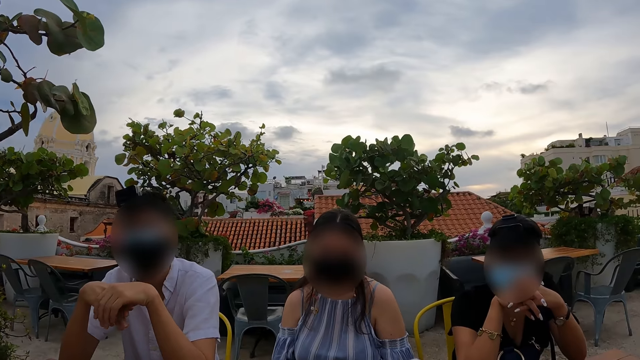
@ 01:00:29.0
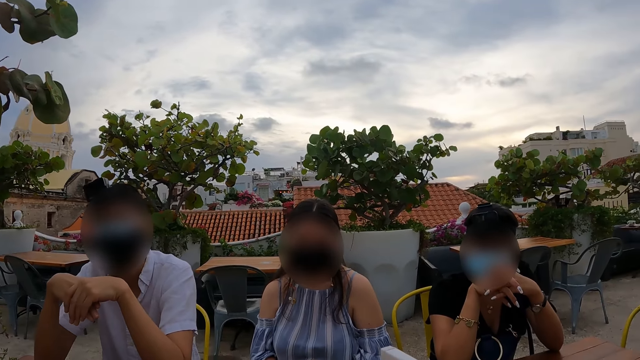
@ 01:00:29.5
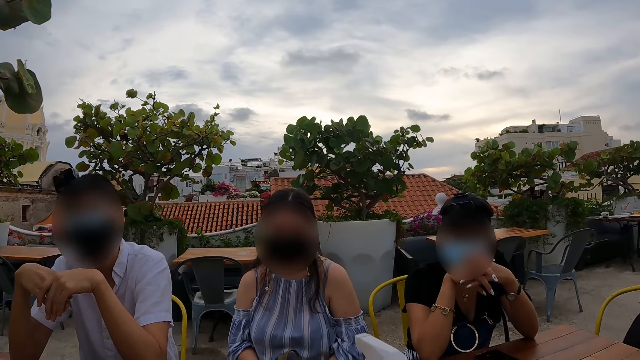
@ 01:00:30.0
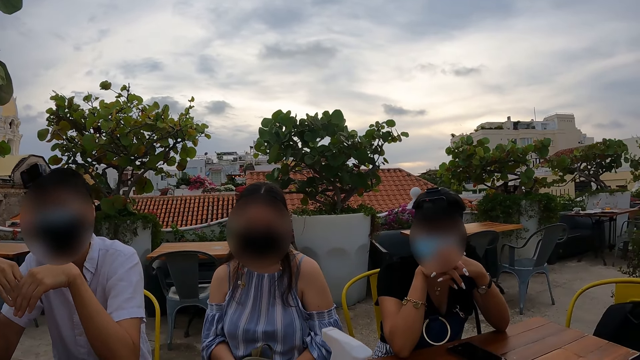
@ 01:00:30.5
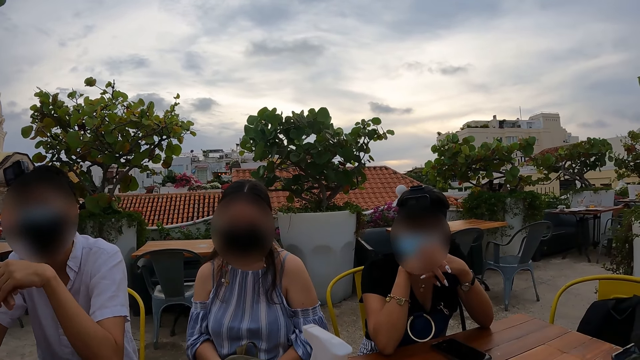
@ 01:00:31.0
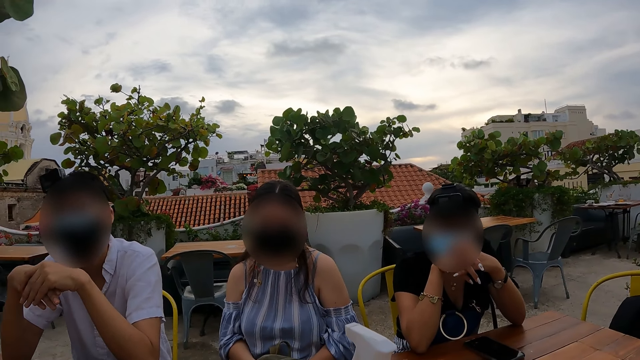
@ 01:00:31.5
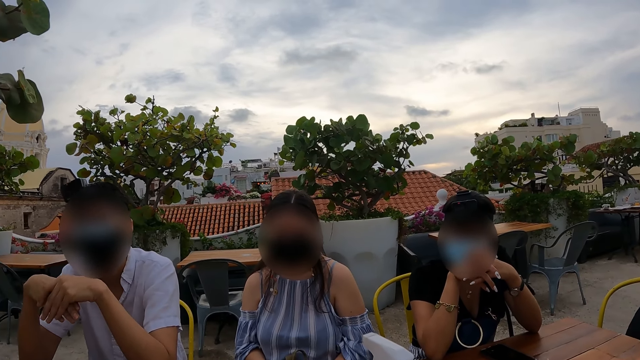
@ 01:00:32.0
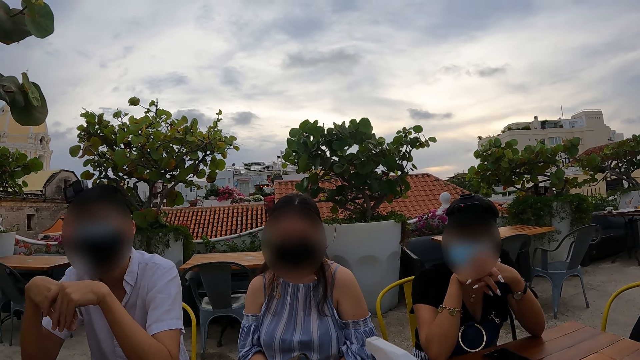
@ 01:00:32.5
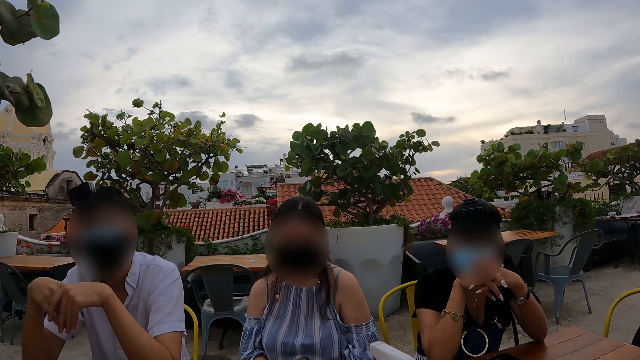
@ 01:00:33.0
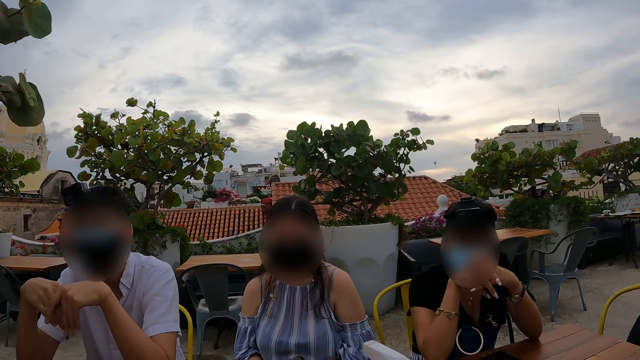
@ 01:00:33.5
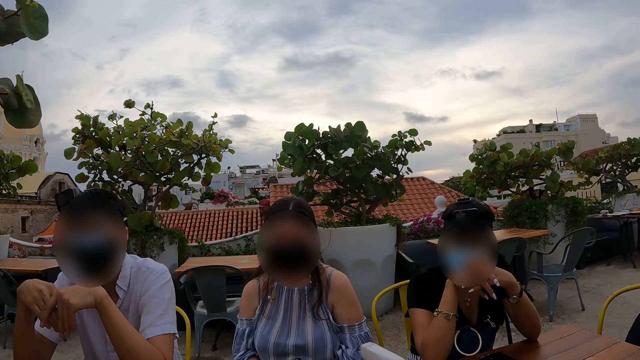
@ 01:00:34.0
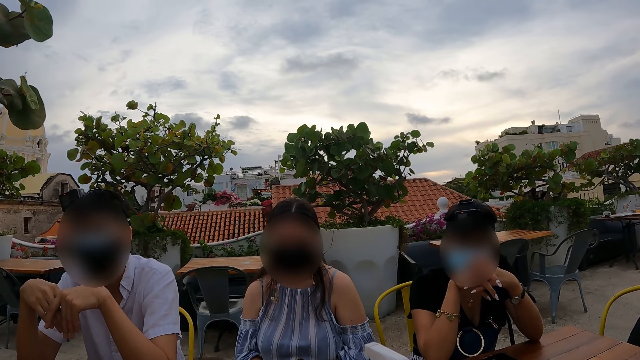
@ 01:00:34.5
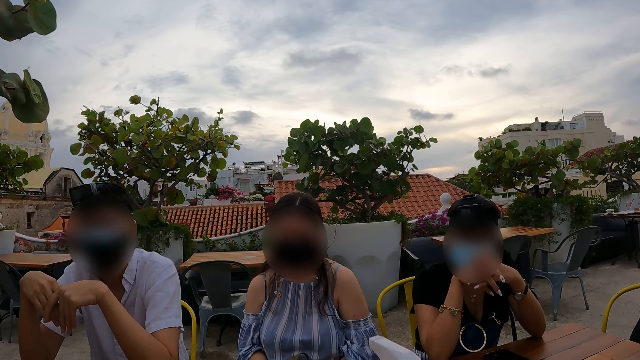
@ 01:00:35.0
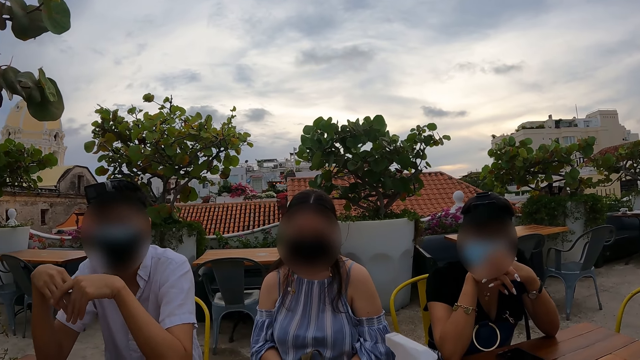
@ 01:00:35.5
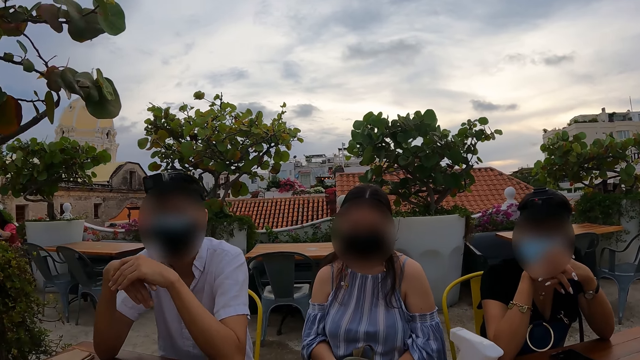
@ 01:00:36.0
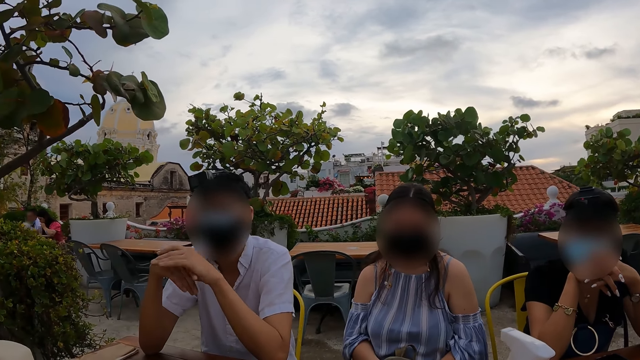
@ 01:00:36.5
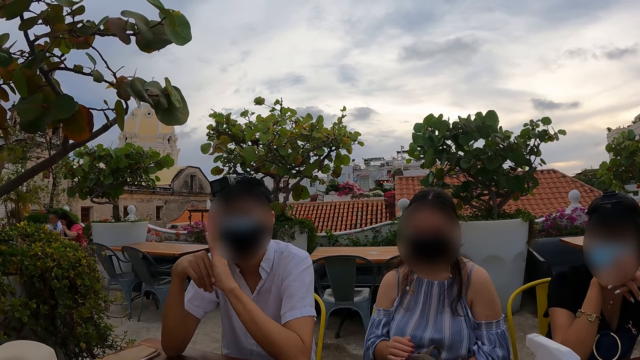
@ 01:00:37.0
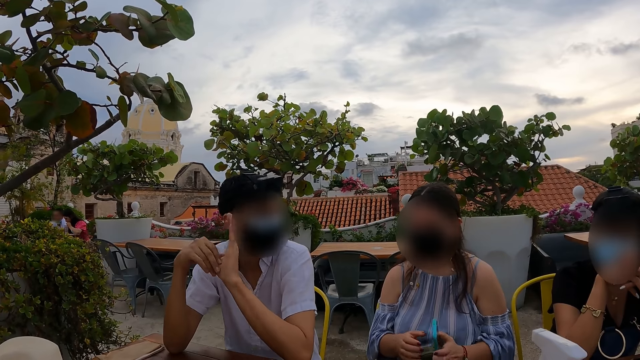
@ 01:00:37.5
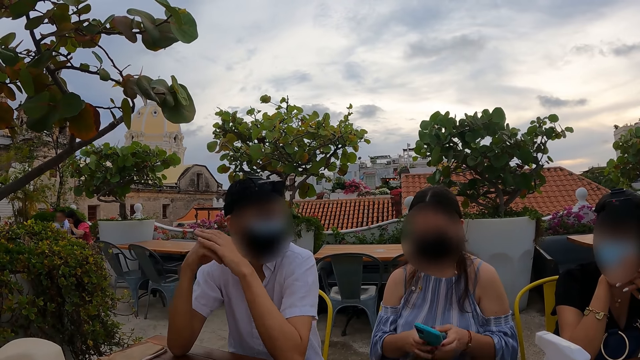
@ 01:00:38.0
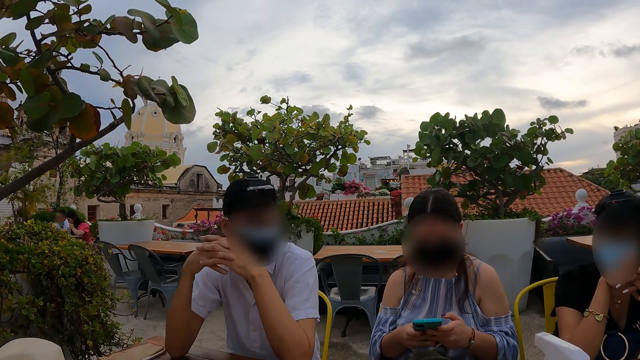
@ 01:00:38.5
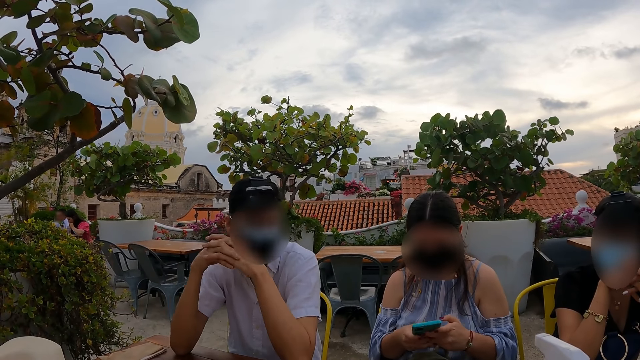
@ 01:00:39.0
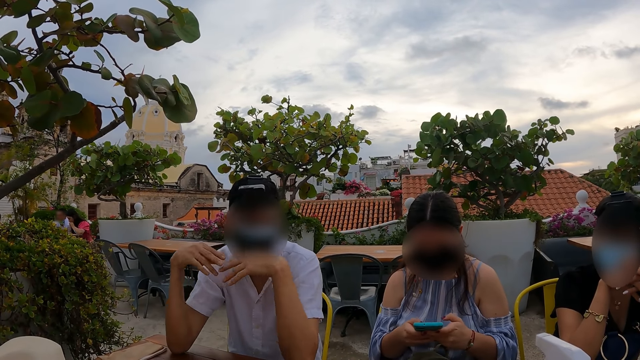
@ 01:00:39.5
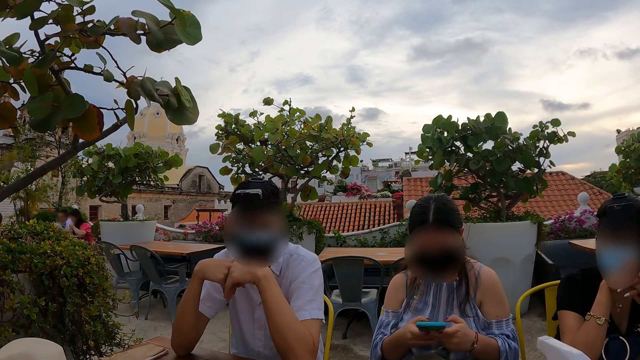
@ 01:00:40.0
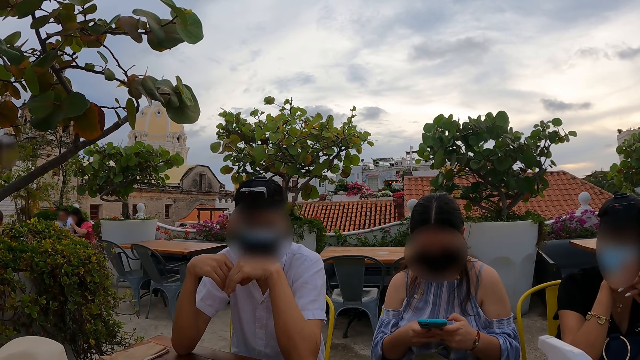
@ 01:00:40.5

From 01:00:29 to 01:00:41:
The camera wearer interacts with people.

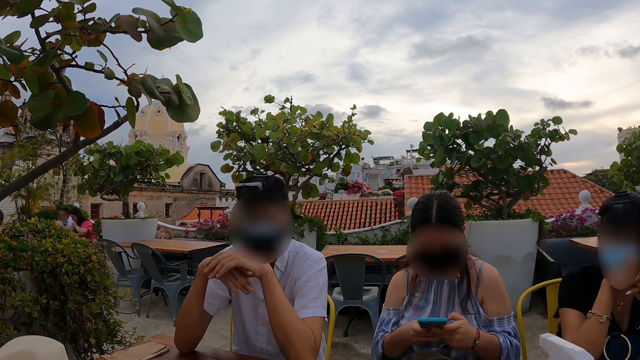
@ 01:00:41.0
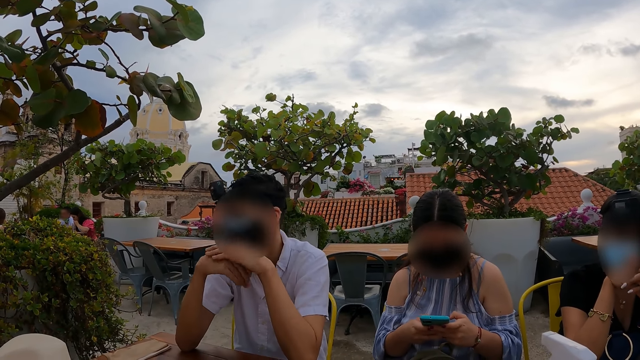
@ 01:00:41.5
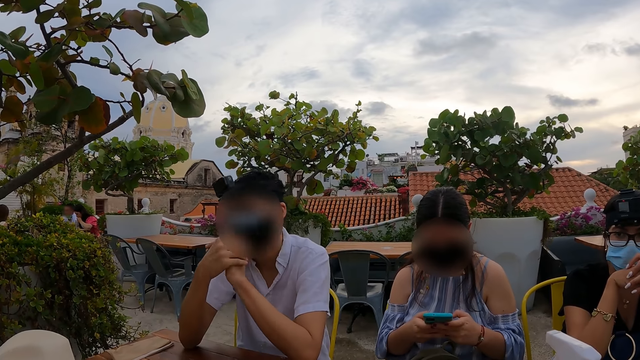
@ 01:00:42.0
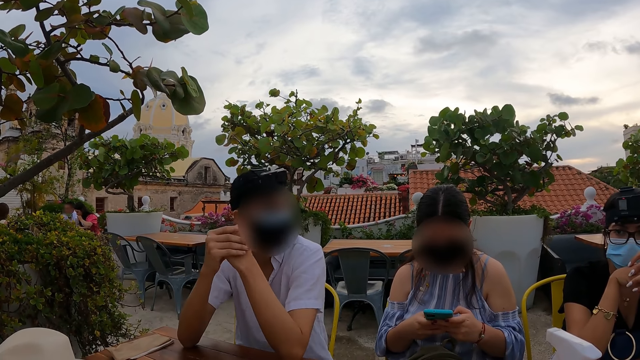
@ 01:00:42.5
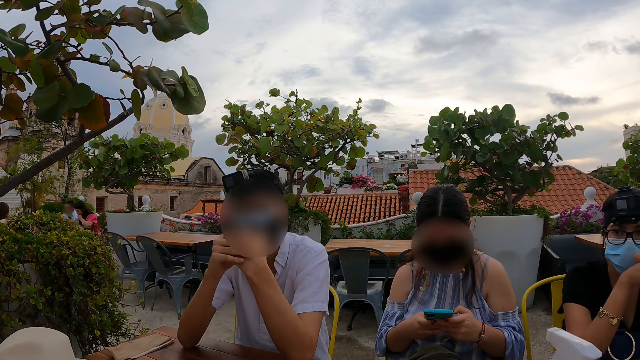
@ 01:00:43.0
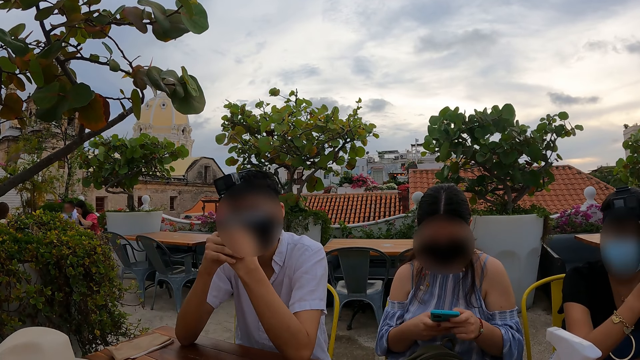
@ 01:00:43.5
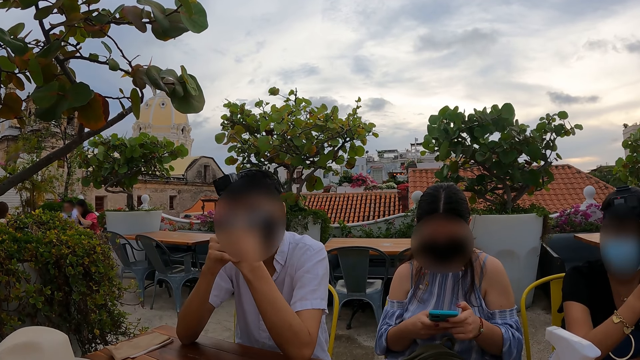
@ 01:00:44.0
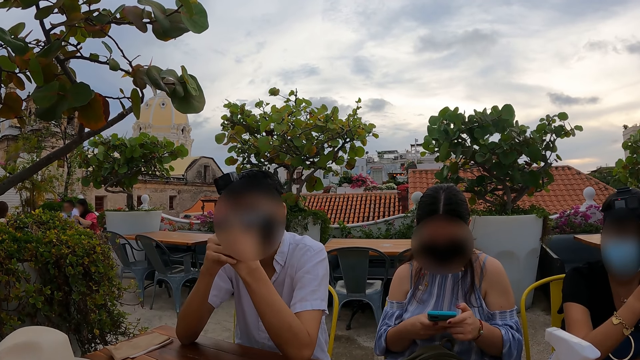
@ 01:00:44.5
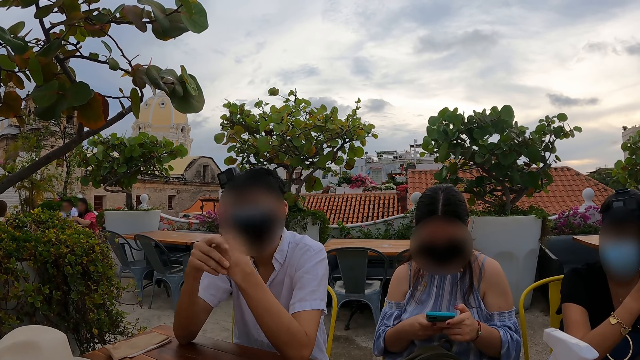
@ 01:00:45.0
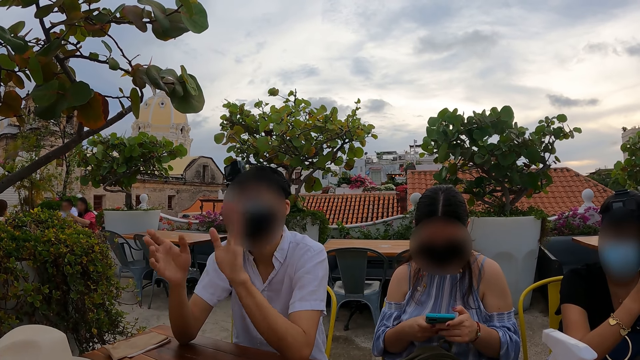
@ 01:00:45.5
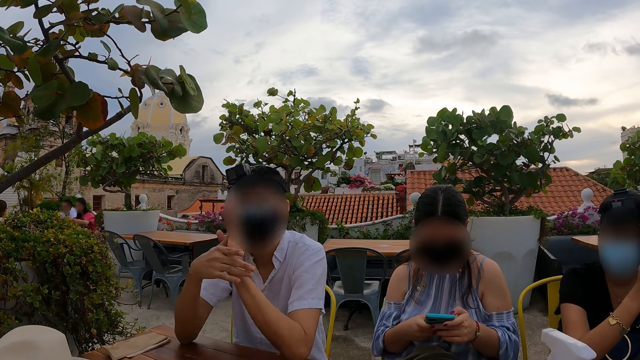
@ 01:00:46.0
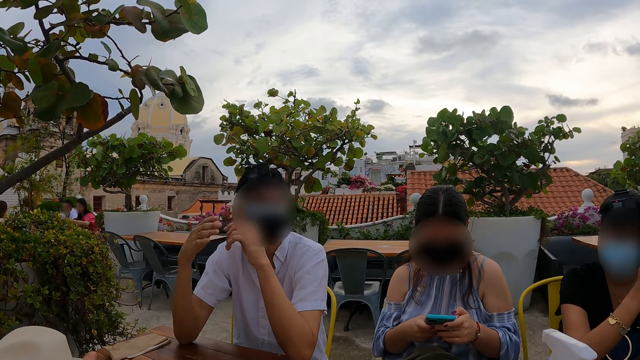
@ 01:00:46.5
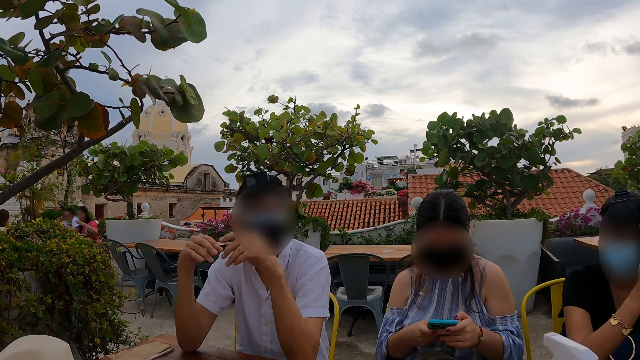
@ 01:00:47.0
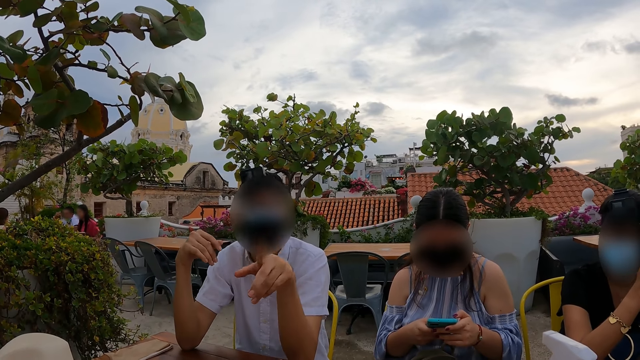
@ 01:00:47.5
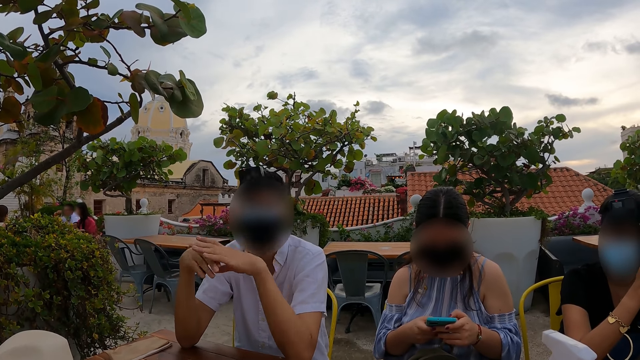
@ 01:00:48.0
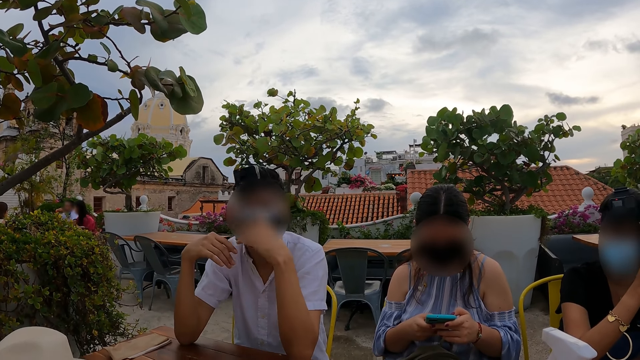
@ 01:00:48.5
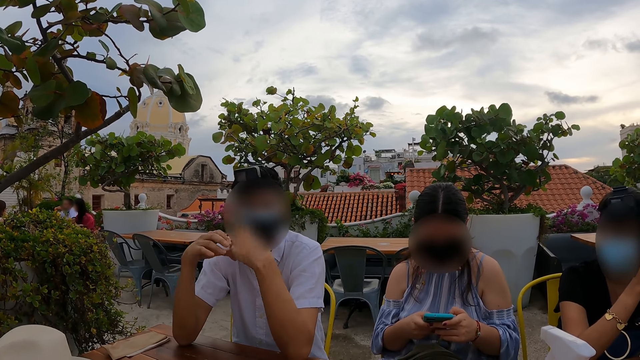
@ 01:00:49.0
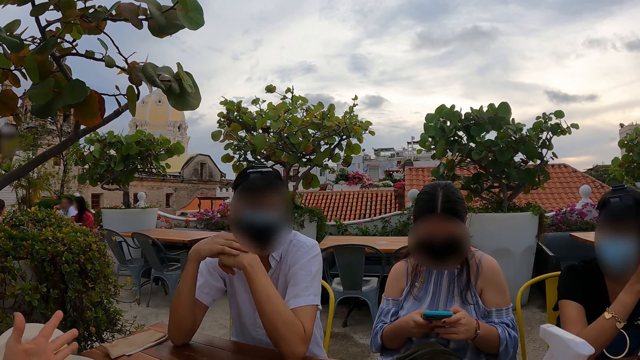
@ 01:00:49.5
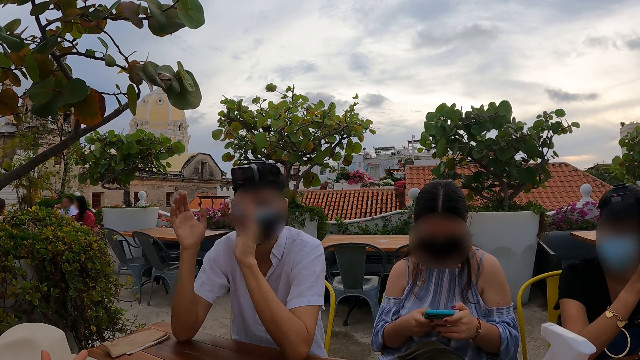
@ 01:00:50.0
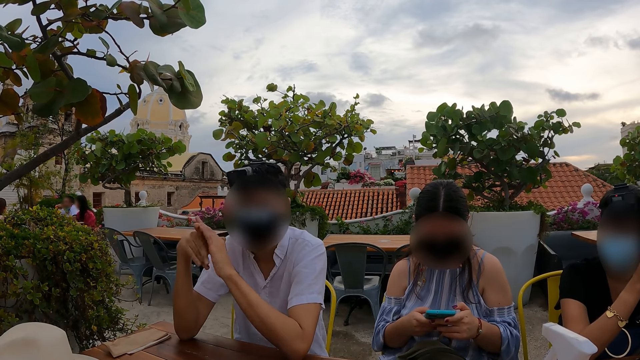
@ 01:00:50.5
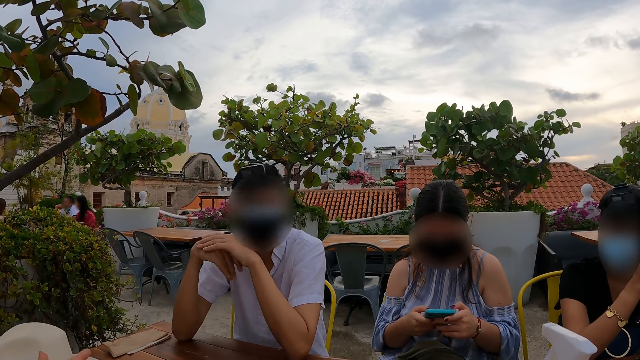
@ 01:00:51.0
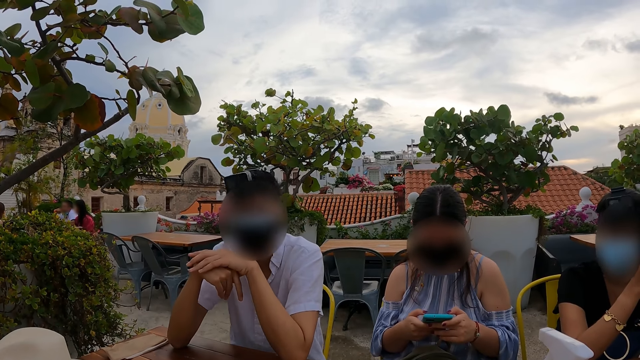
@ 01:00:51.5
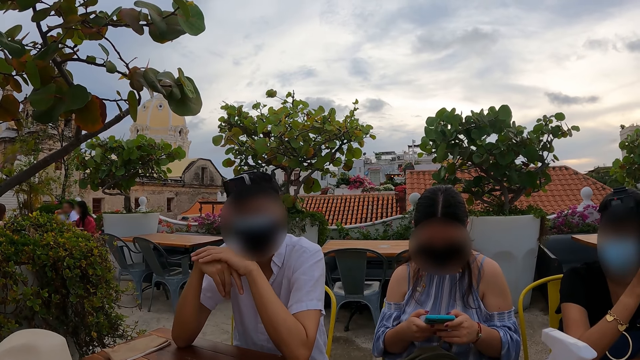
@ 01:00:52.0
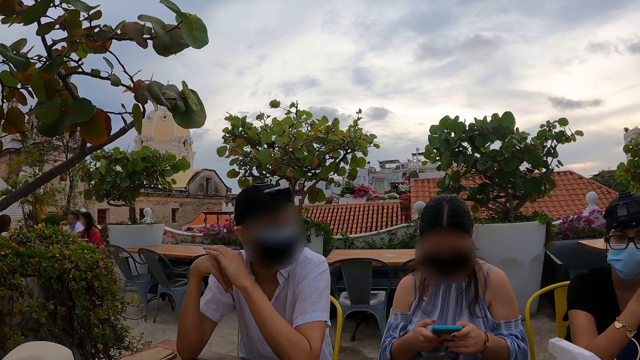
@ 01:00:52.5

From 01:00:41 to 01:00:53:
A person interacted with the camera wearer in gestures.
